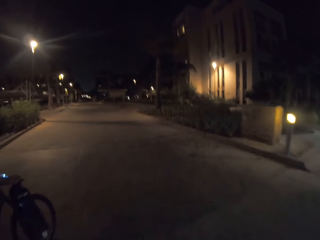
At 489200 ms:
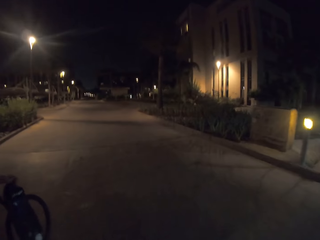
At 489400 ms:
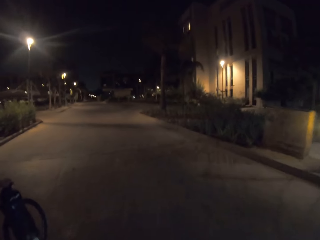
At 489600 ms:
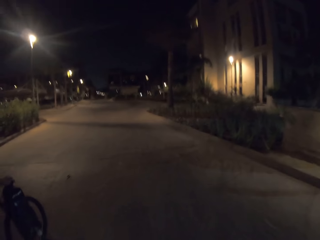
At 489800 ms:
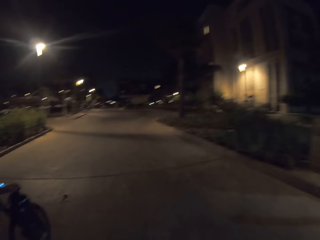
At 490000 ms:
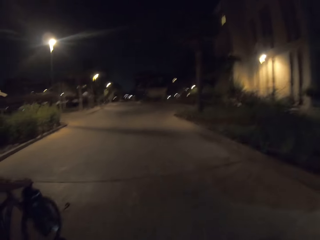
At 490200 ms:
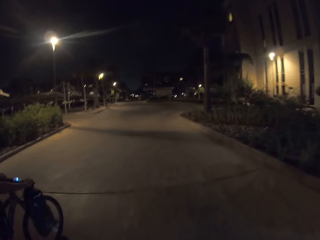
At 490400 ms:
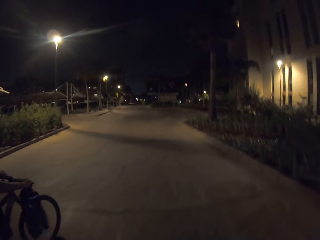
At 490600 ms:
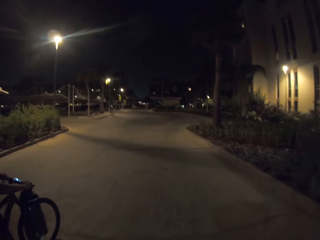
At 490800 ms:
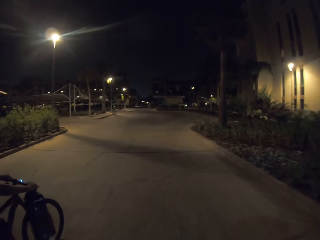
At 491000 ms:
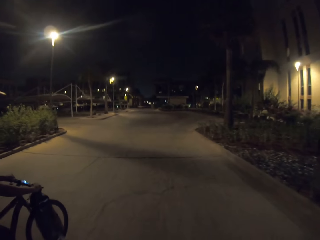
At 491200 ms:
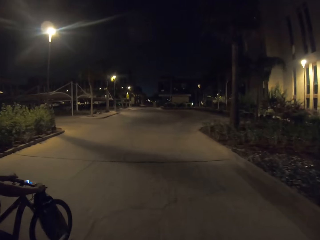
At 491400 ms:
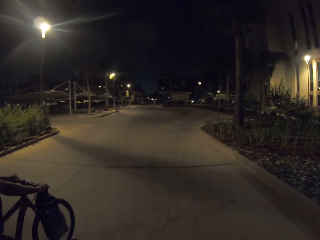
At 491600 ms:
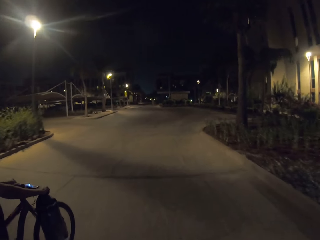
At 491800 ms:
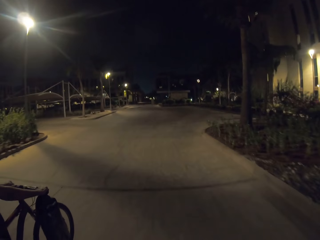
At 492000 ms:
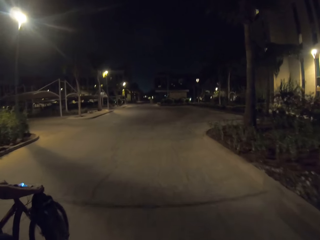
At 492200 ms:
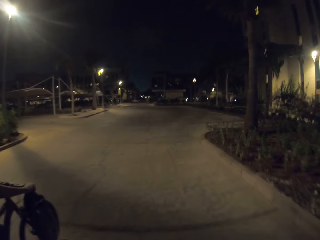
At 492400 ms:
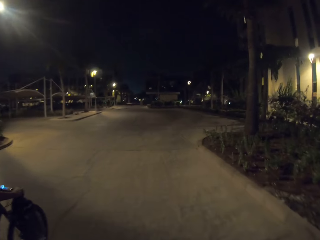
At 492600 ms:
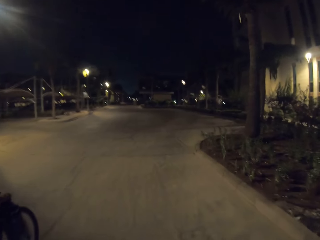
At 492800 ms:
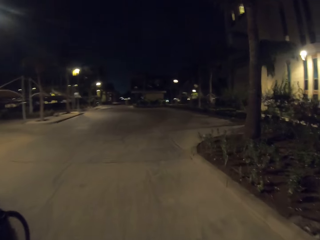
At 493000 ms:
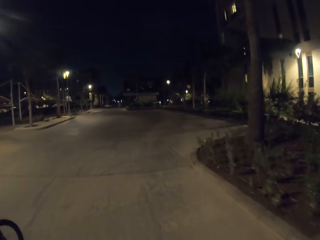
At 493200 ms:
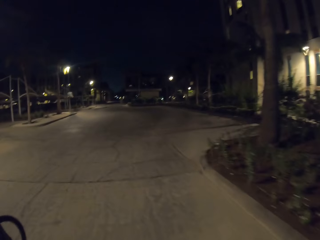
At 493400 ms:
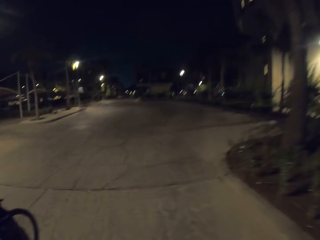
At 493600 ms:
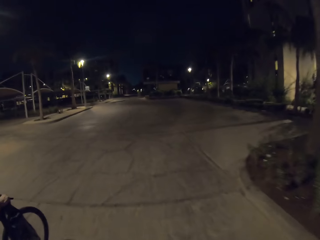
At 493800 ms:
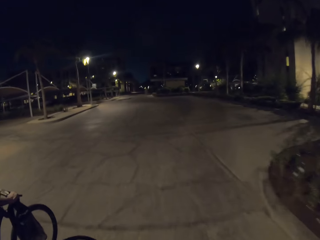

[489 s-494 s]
A person rides a bicycle on the road in the estate with the camera wearer.

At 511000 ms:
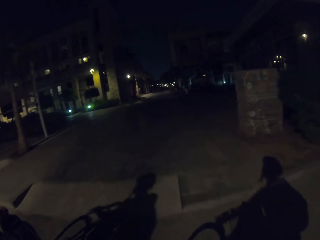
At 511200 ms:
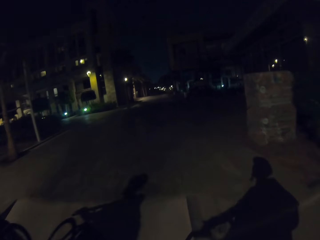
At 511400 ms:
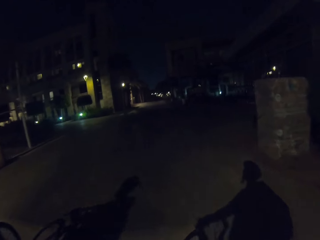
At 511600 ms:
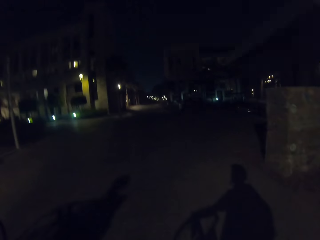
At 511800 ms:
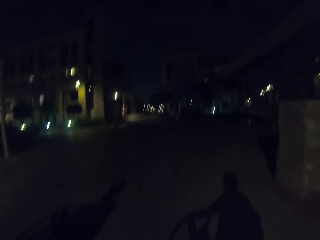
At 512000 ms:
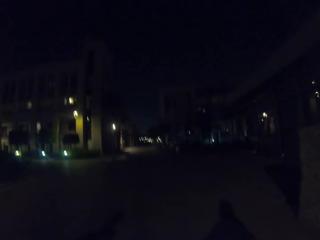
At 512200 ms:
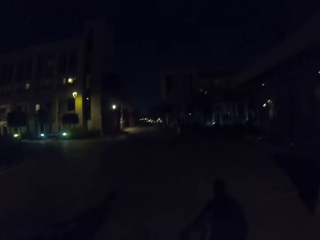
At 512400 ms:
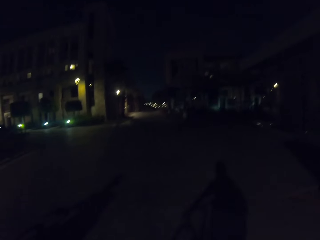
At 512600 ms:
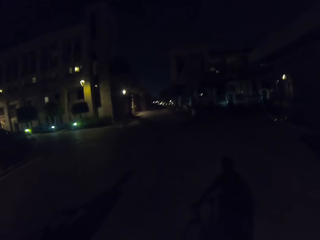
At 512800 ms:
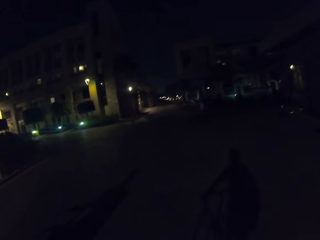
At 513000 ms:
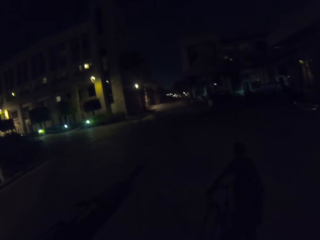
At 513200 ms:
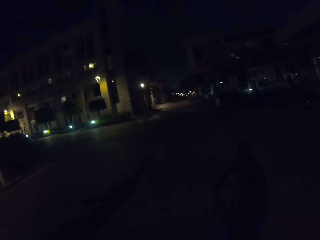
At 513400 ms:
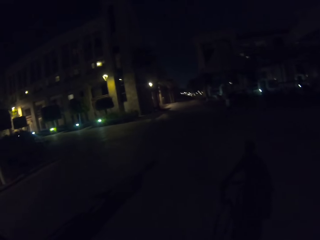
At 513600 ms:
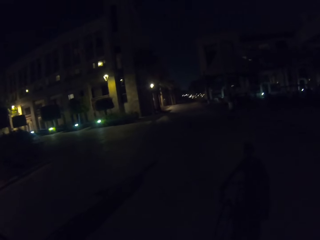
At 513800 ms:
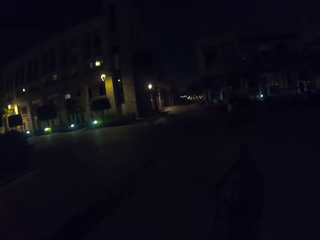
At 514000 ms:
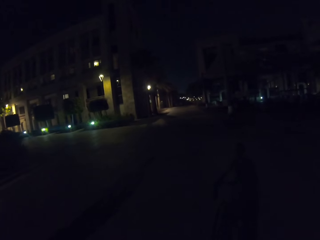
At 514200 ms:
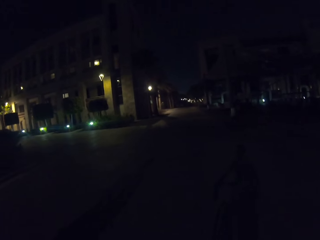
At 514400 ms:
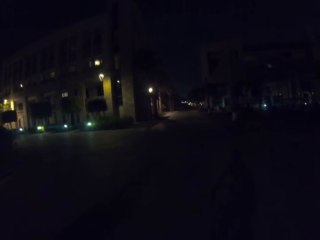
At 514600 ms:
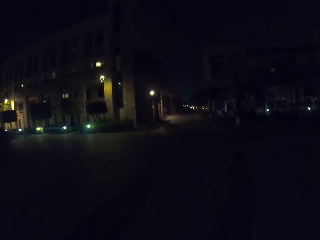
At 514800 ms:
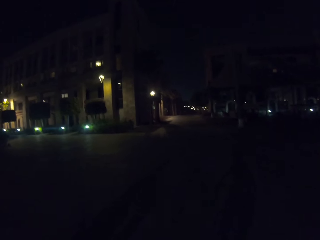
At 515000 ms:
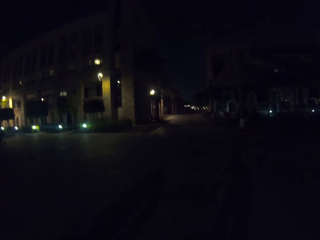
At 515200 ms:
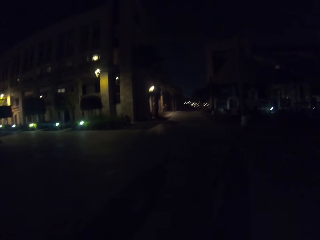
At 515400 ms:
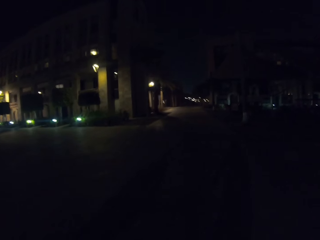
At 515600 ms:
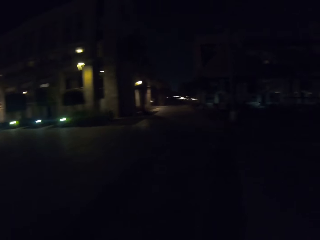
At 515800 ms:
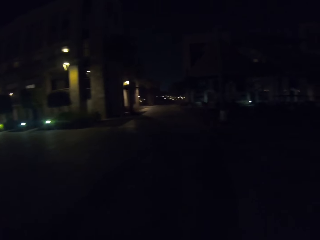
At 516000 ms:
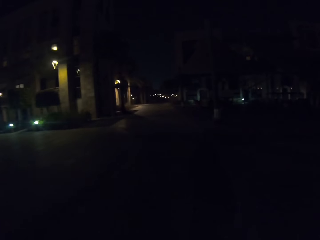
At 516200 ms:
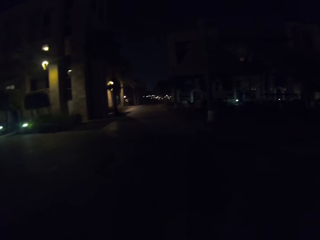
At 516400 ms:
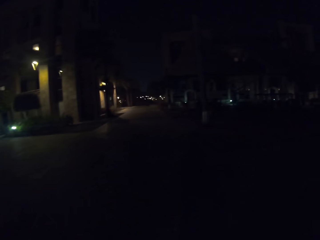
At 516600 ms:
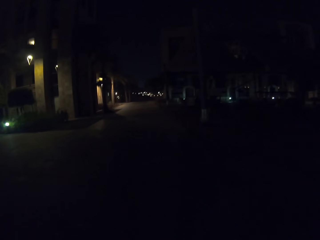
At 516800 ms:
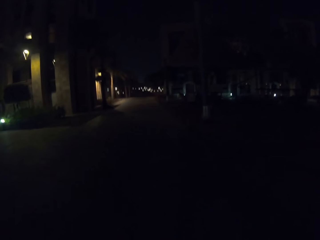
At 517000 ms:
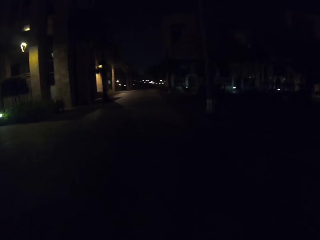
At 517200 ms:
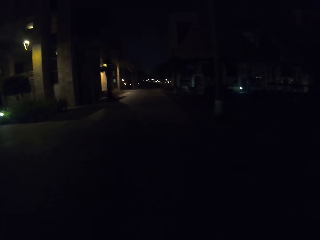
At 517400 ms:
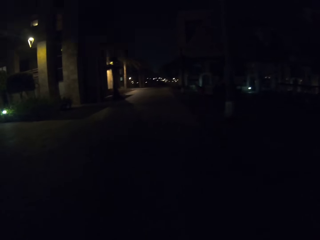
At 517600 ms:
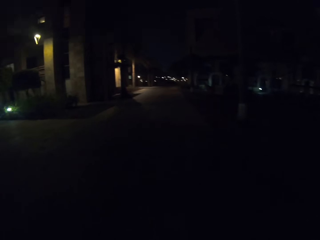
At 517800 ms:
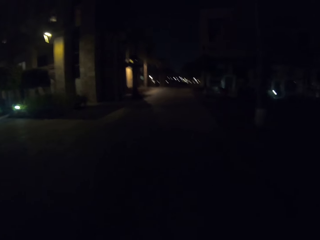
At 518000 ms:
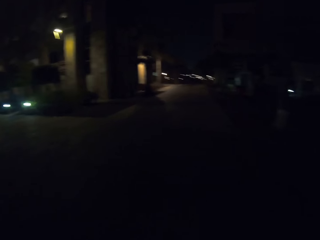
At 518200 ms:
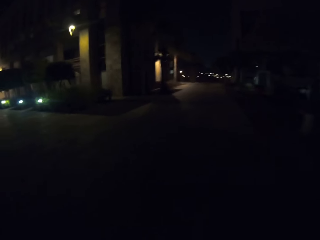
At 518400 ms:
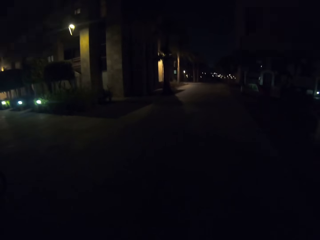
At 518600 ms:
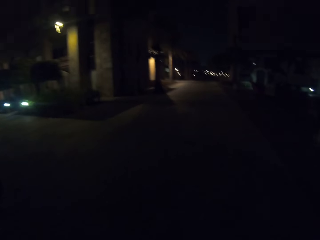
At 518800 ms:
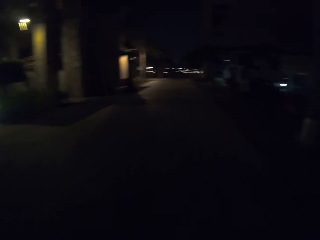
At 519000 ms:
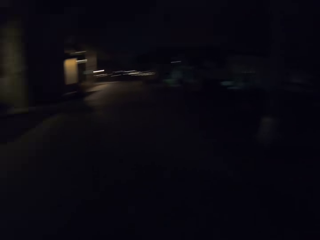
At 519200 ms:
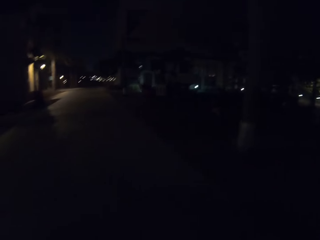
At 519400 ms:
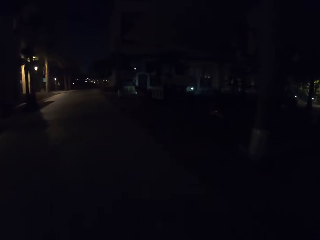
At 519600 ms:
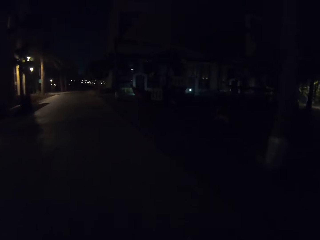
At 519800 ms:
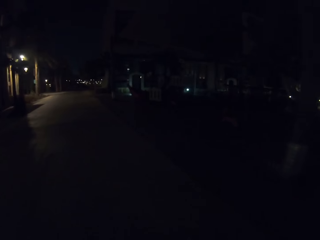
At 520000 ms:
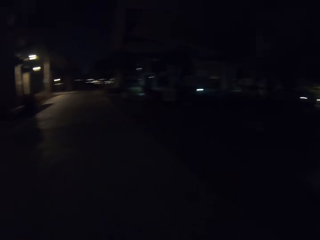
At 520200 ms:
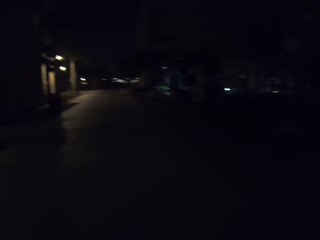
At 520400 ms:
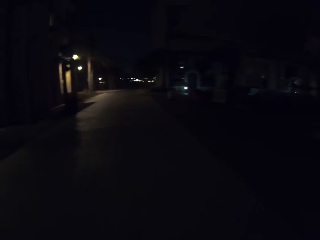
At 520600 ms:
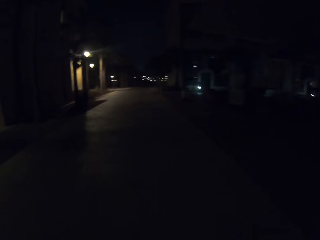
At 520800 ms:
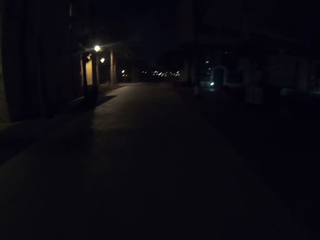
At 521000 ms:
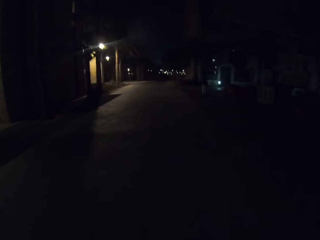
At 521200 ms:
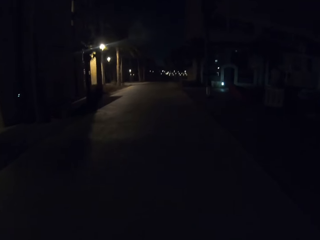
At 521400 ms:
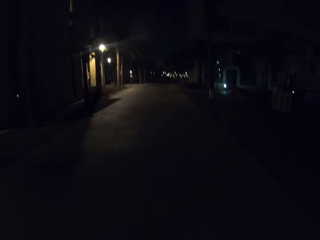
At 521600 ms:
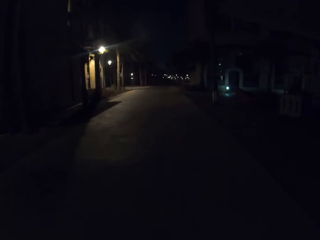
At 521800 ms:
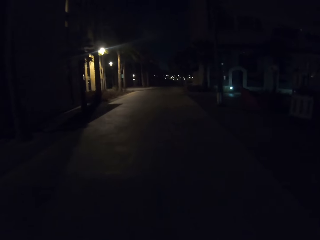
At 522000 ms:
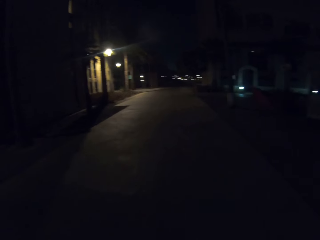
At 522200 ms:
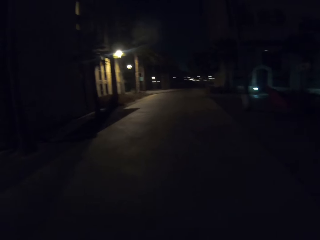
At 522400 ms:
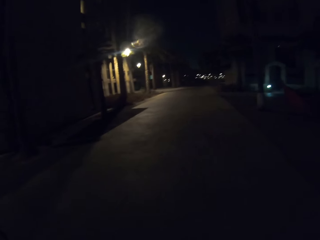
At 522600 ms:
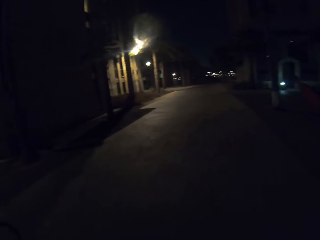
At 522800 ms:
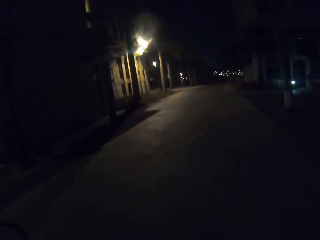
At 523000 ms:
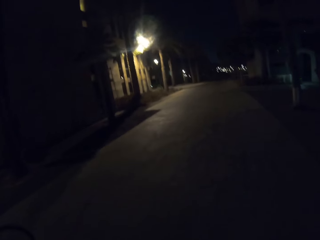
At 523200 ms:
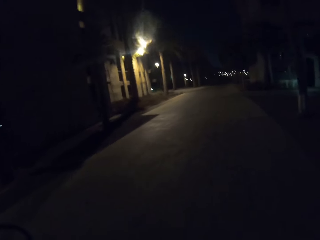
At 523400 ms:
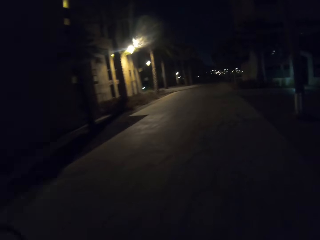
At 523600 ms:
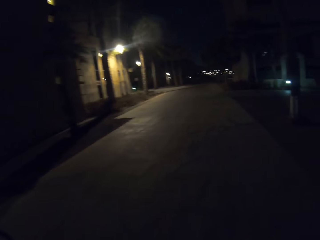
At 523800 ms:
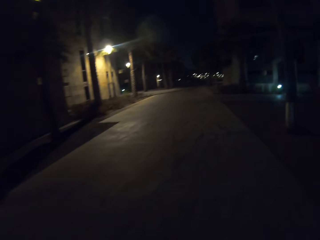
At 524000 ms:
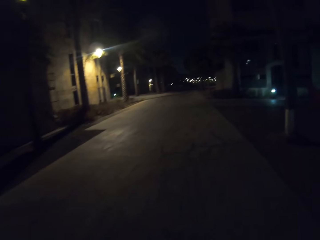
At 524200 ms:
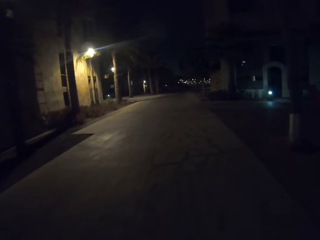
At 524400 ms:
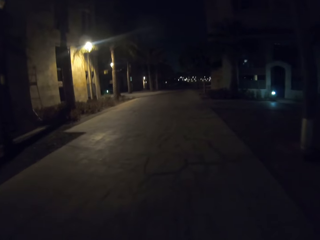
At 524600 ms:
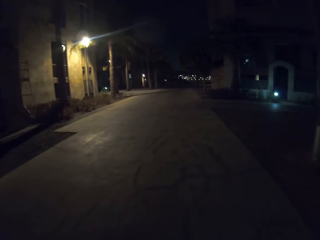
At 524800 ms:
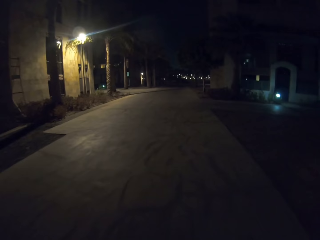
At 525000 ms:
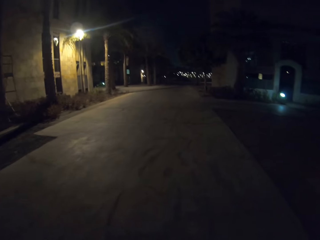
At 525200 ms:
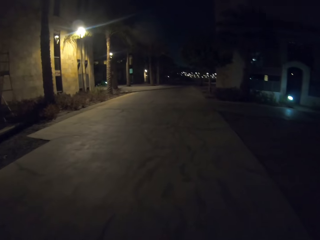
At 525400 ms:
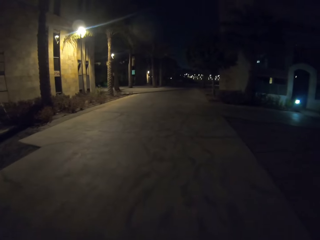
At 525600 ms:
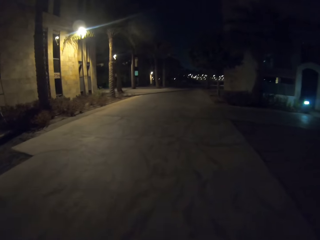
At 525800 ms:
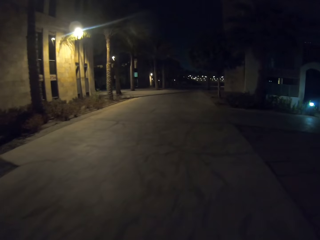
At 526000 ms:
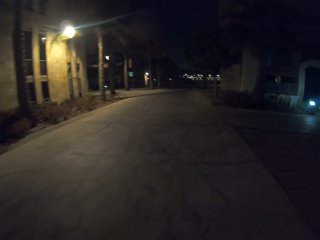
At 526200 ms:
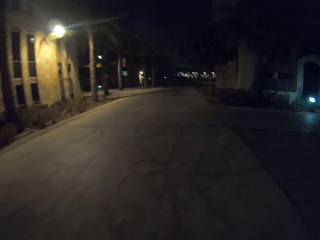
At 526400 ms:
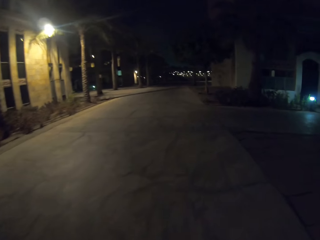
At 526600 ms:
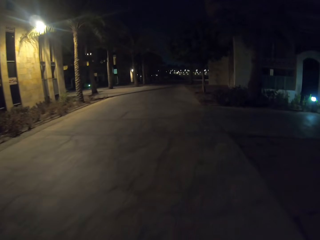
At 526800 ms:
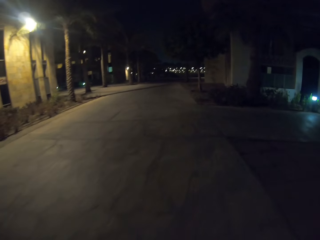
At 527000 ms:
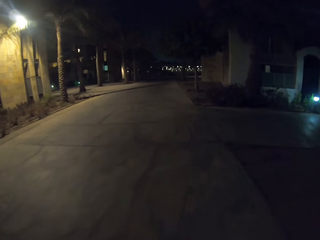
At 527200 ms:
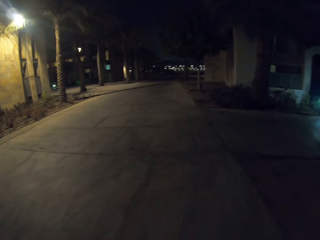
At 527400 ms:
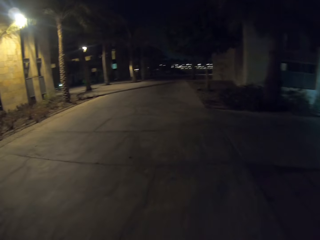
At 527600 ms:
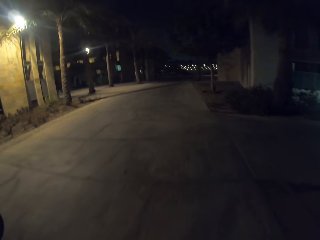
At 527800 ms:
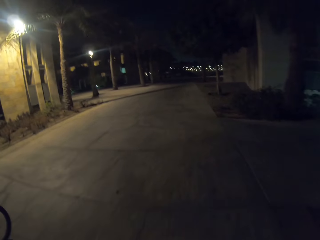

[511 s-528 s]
A person rides a bicycle on the road in the estate with the camera wearer.
